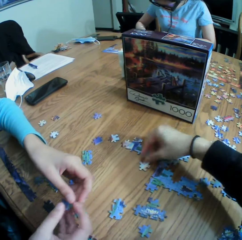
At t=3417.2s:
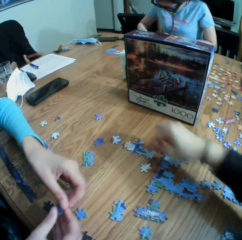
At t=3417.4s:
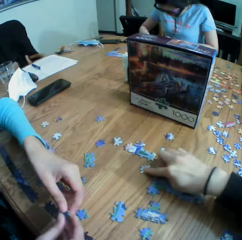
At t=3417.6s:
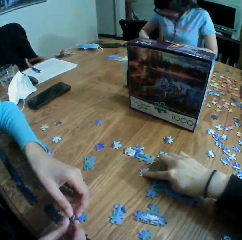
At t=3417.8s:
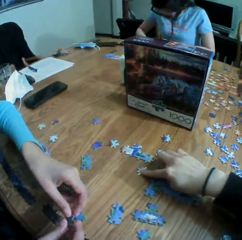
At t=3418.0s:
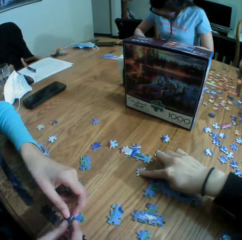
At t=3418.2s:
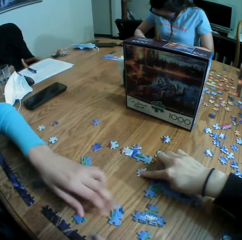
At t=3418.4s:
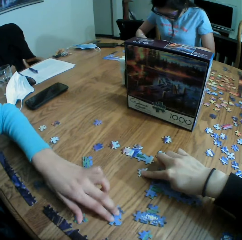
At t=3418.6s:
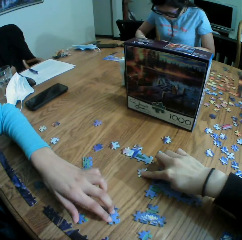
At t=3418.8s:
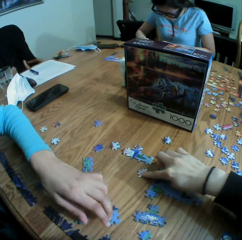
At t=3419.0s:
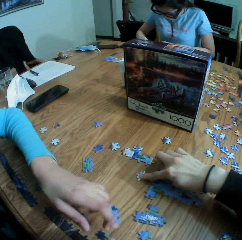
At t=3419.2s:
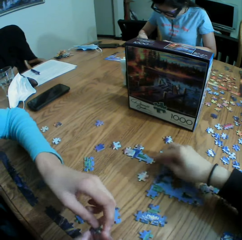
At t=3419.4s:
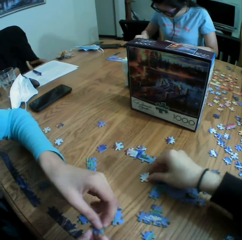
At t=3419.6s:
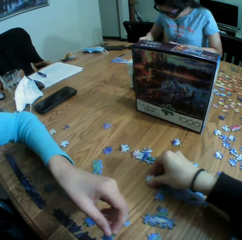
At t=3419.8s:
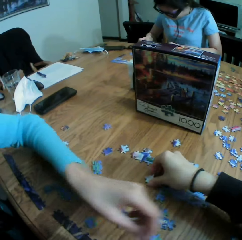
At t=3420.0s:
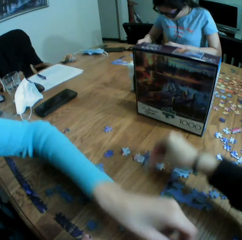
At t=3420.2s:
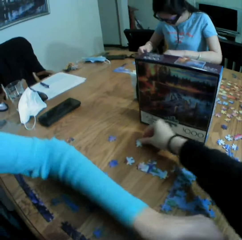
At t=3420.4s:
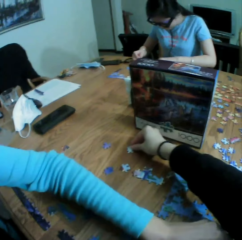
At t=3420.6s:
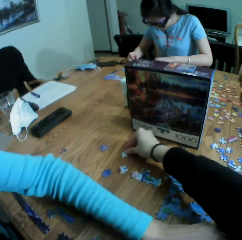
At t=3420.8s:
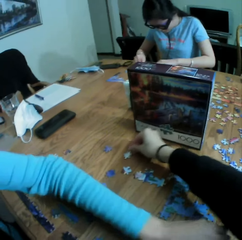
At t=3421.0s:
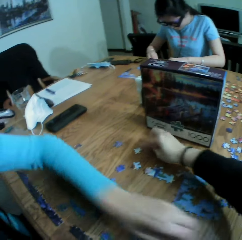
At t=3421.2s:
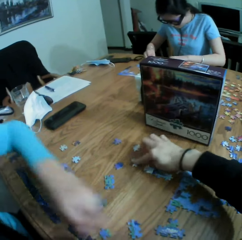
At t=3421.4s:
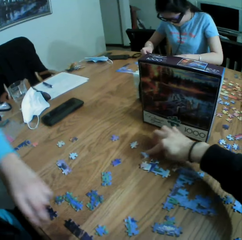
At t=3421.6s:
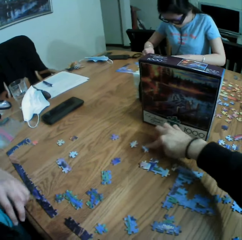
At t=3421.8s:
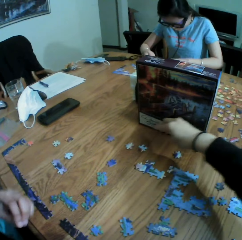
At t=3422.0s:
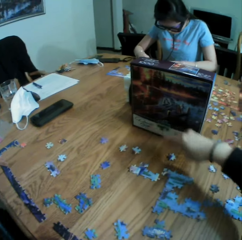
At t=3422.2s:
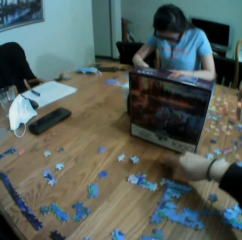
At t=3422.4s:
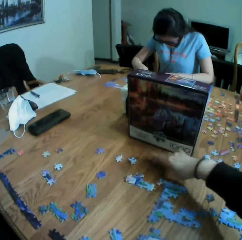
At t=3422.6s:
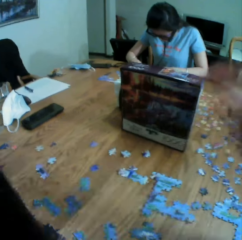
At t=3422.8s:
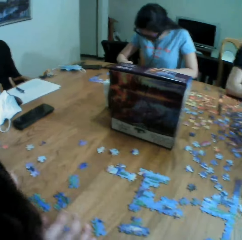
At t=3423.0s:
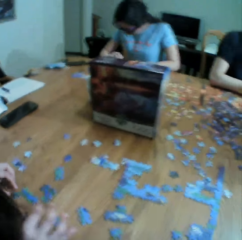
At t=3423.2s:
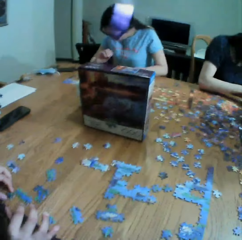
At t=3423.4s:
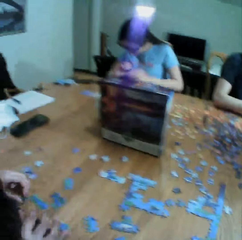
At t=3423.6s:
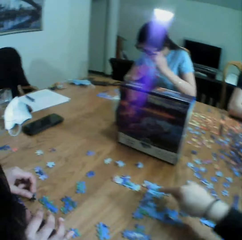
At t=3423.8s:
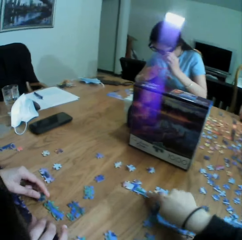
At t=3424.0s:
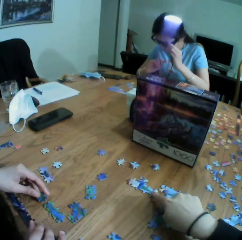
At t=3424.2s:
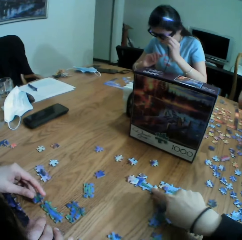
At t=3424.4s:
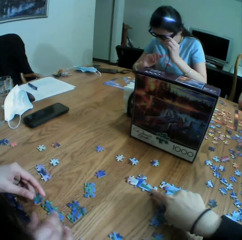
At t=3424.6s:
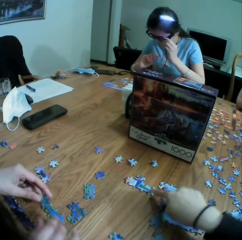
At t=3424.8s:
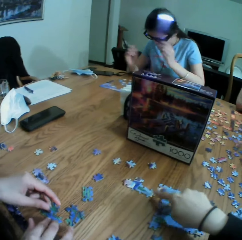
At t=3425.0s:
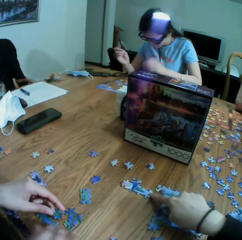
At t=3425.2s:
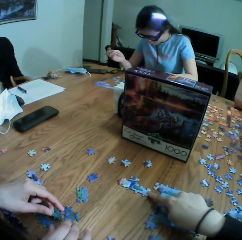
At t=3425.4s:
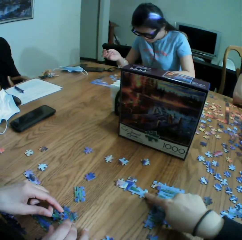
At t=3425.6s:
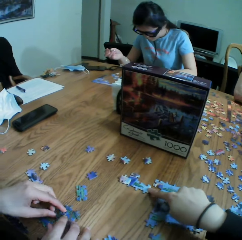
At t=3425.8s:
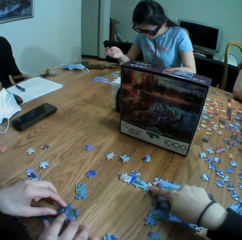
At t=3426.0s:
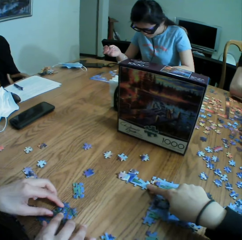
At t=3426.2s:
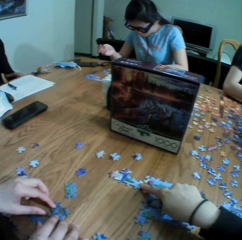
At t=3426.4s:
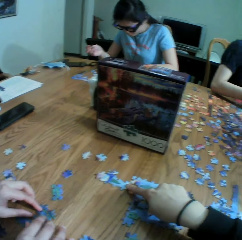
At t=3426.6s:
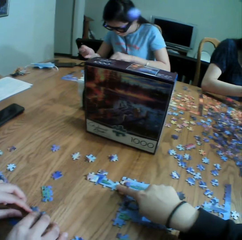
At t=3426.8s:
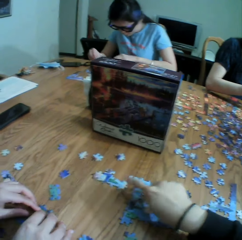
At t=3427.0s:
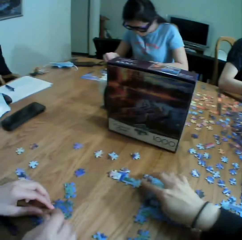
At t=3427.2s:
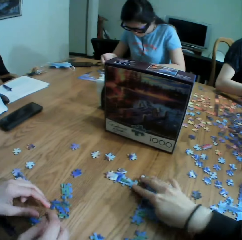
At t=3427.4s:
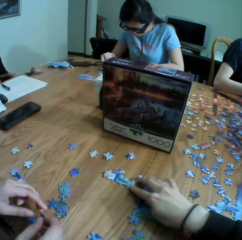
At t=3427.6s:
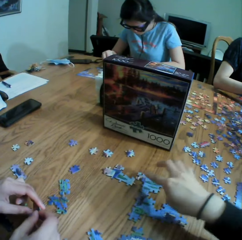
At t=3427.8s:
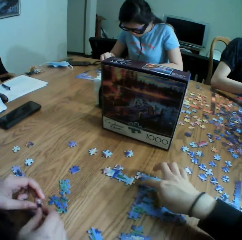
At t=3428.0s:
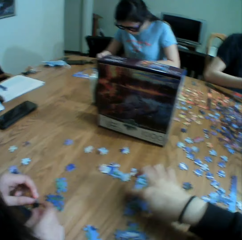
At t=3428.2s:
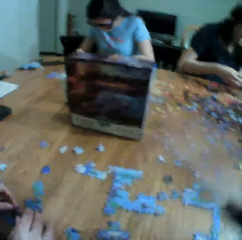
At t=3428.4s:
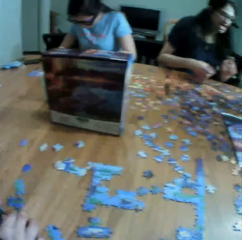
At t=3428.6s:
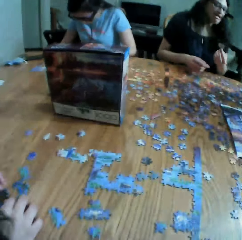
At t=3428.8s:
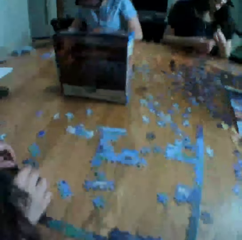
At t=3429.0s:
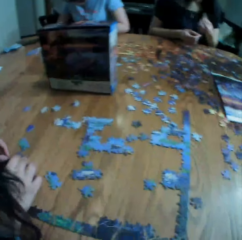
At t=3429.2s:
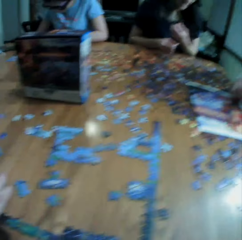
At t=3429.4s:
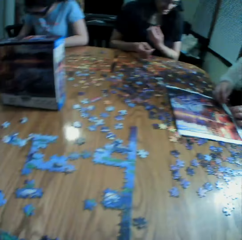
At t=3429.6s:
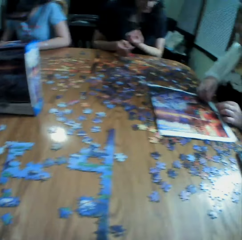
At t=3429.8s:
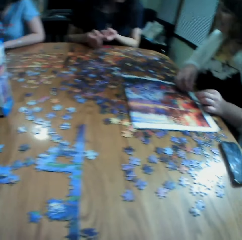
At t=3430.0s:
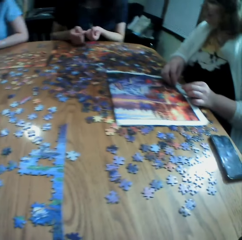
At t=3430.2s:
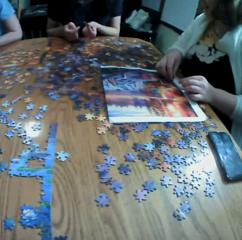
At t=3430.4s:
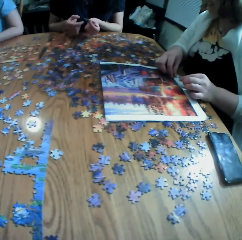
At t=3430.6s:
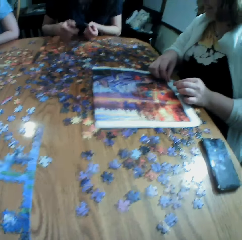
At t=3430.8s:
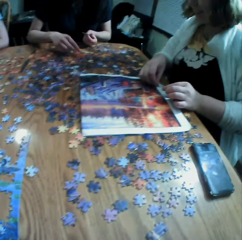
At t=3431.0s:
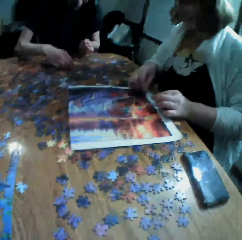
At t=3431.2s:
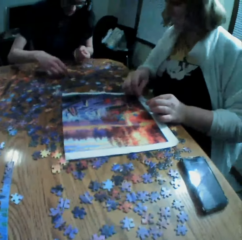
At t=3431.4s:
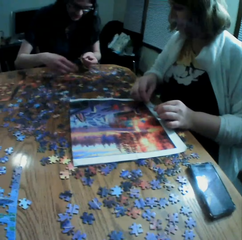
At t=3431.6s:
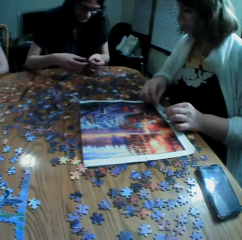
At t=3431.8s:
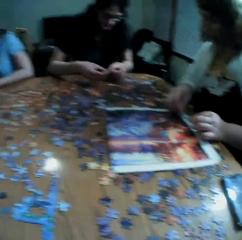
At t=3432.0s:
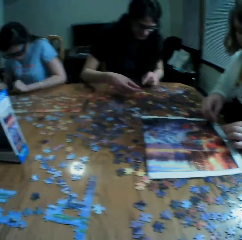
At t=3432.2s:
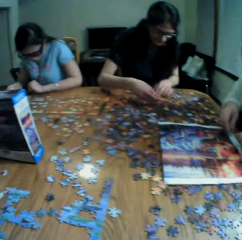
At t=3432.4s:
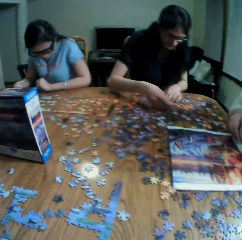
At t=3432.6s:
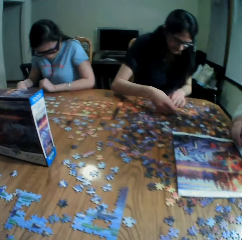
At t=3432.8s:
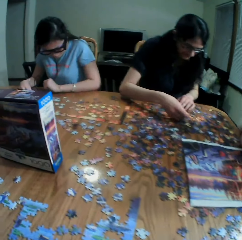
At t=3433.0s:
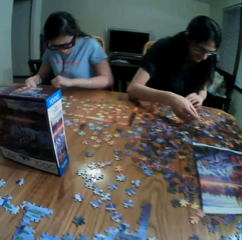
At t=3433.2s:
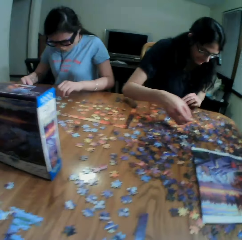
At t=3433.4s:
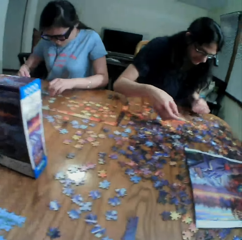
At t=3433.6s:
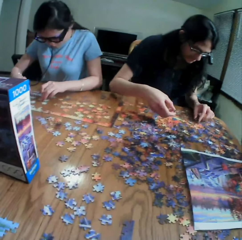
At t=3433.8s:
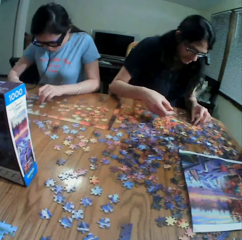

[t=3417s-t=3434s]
The camera wearer picks up a paper puzzle. They drop the paper puzzle. They point at the paper puzzle. They look around a table. A person arranges the paper puzzle.

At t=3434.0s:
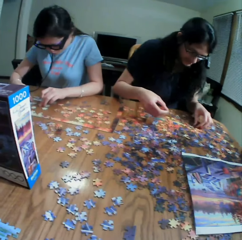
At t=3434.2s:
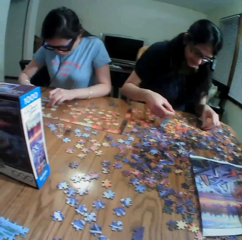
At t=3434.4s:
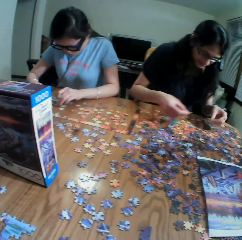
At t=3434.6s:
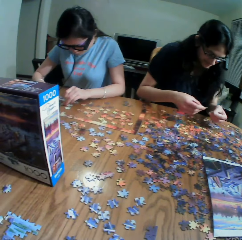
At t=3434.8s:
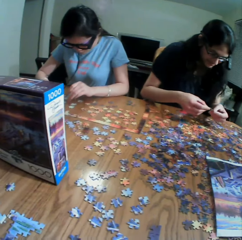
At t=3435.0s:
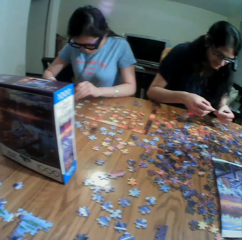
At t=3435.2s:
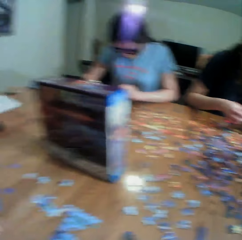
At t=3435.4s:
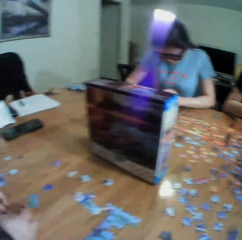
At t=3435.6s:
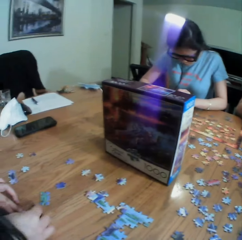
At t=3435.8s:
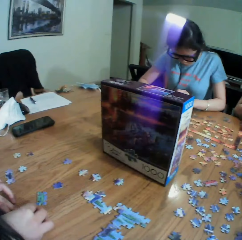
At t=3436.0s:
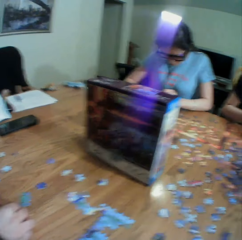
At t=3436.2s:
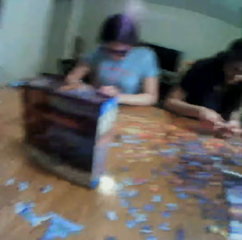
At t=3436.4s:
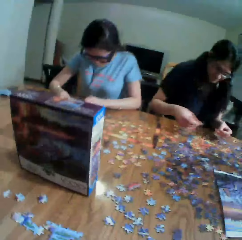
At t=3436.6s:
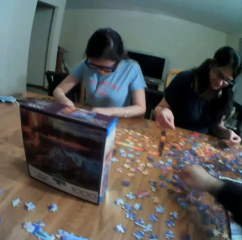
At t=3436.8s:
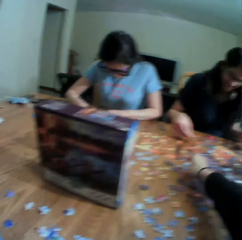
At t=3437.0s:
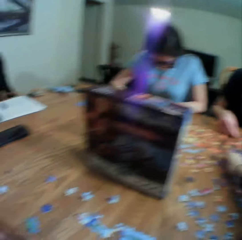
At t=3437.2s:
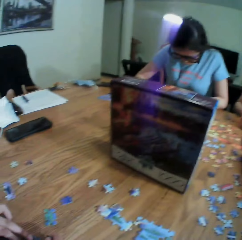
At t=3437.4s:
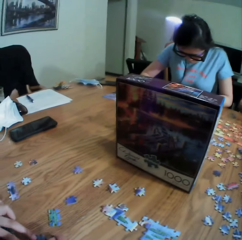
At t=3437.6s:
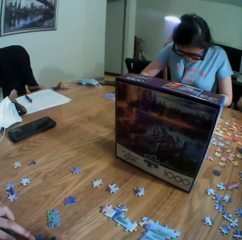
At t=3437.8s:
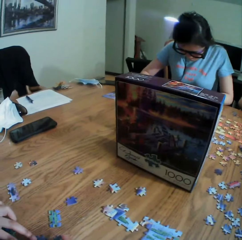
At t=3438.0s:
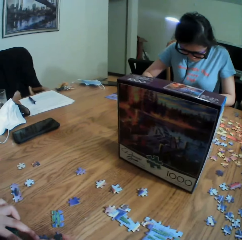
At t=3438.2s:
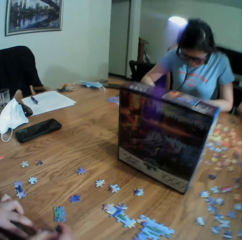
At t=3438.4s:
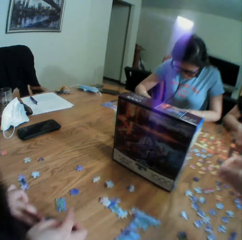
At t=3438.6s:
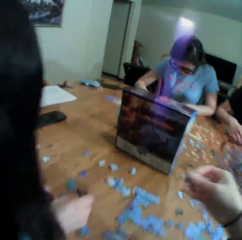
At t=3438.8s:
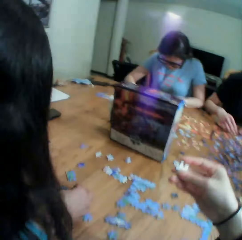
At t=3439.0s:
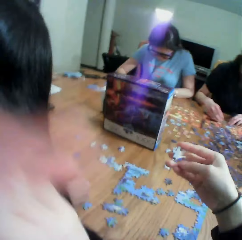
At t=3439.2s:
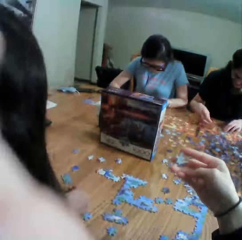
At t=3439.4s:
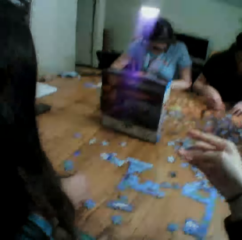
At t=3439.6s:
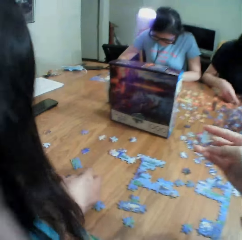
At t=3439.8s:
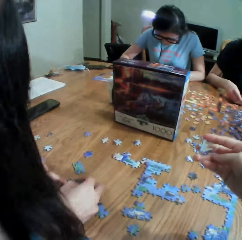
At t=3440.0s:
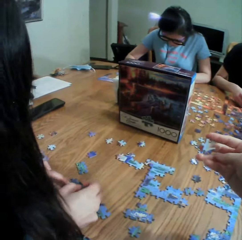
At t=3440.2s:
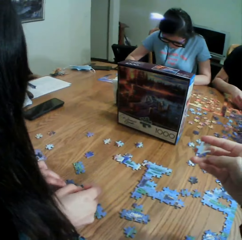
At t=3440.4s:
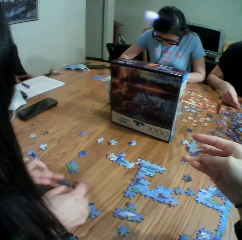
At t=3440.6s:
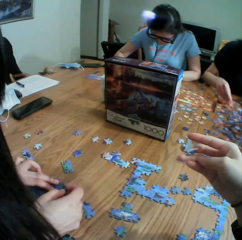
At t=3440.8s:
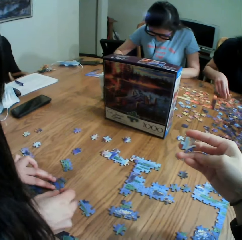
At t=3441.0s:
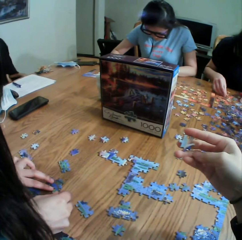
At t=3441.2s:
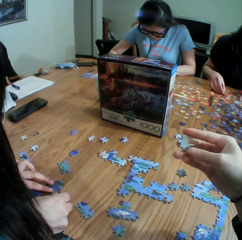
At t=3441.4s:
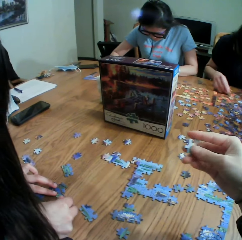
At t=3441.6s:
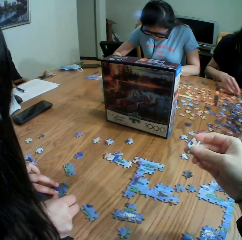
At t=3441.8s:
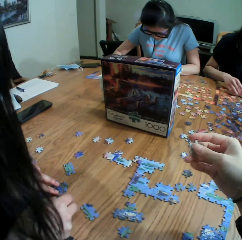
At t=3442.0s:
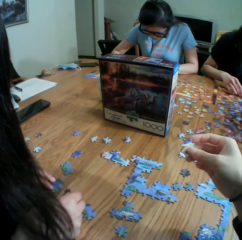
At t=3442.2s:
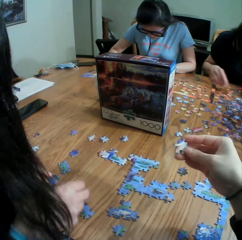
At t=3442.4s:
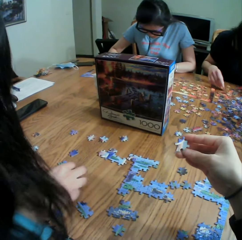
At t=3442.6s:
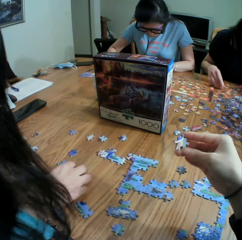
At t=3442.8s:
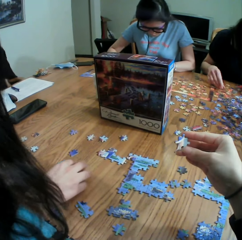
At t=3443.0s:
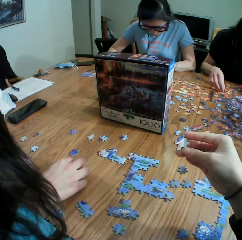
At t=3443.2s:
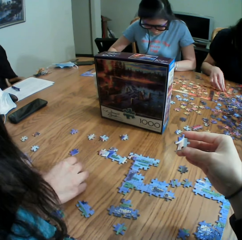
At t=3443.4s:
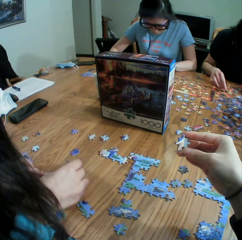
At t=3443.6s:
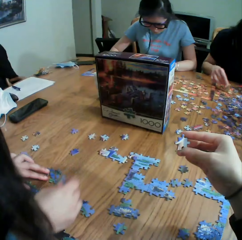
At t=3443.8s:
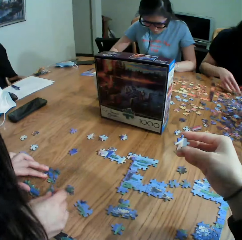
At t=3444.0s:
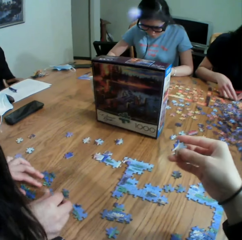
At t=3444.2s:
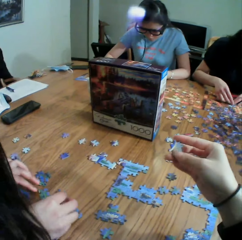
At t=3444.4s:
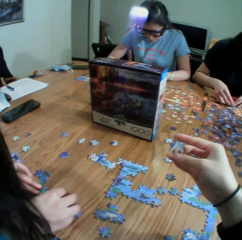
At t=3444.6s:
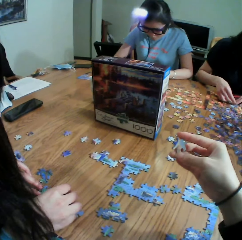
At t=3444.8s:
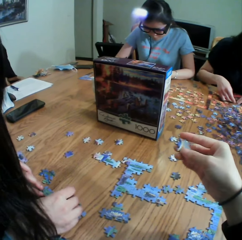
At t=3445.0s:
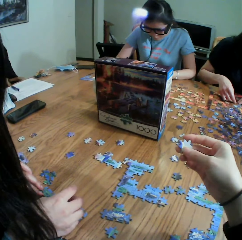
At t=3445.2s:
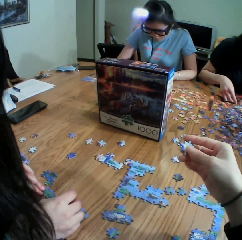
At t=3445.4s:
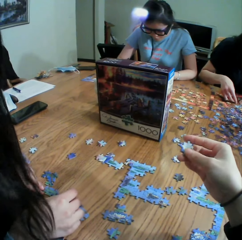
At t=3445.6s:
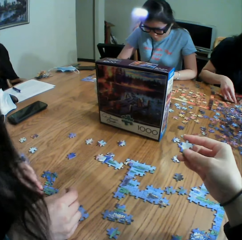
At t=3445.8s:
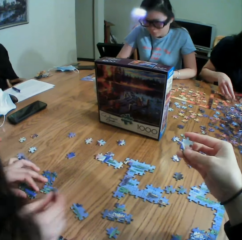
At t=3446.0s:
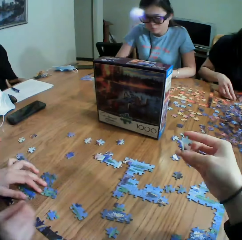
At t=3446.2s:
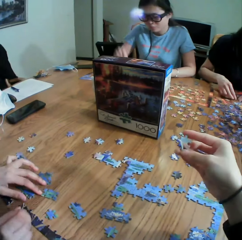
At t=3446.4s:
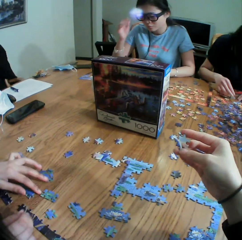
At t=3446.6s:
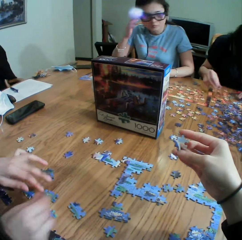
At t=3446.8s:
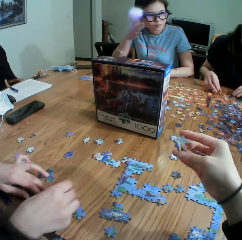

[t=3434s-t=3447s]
A person picks up a paper puzzle. The camera wearer picks up the paper puzzle. They stare at the paper puzzle.
